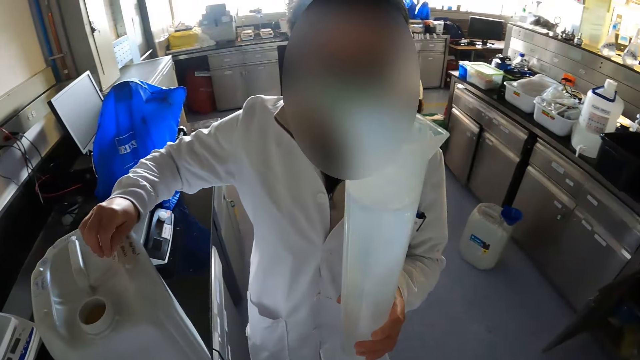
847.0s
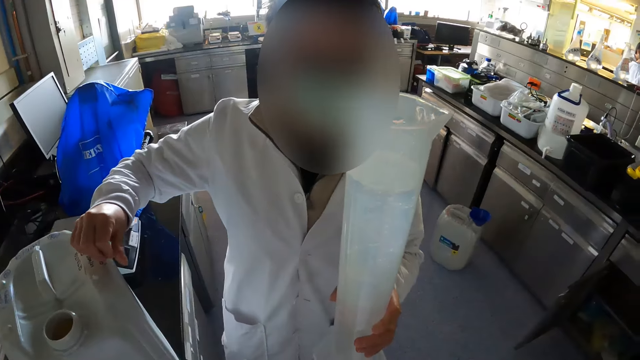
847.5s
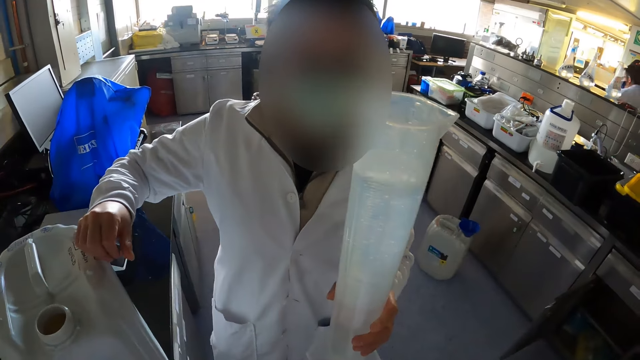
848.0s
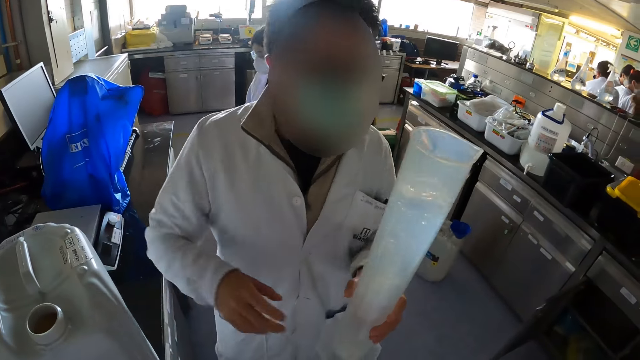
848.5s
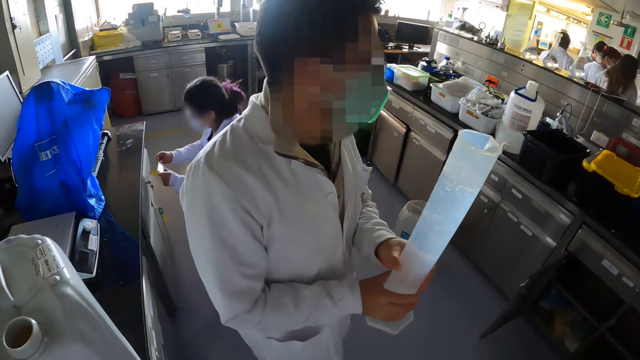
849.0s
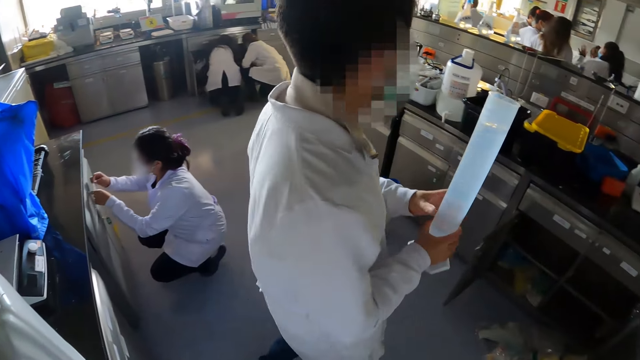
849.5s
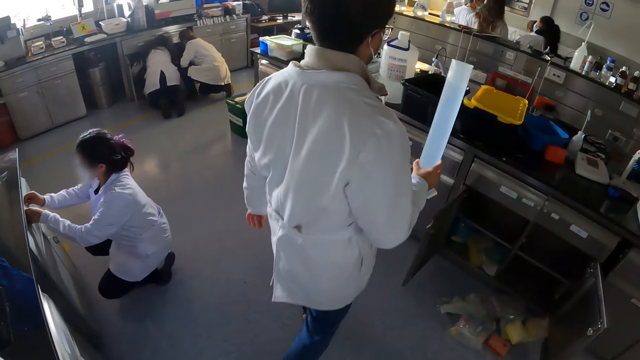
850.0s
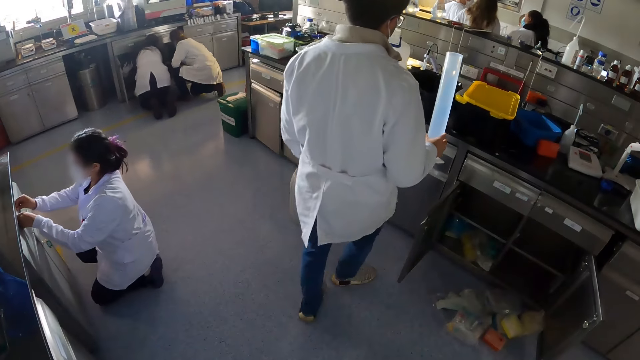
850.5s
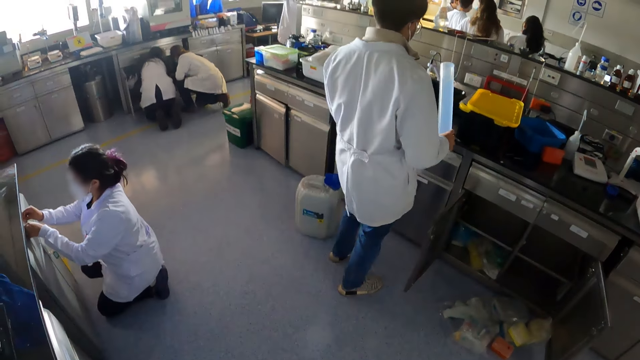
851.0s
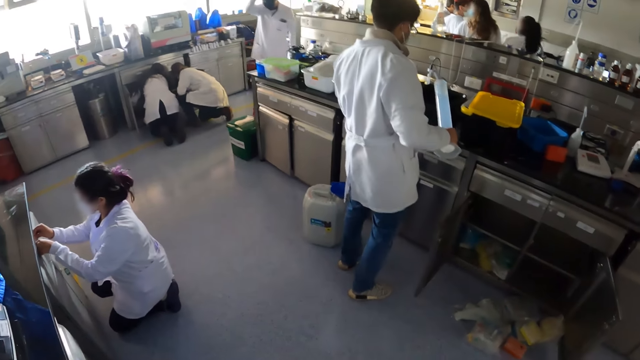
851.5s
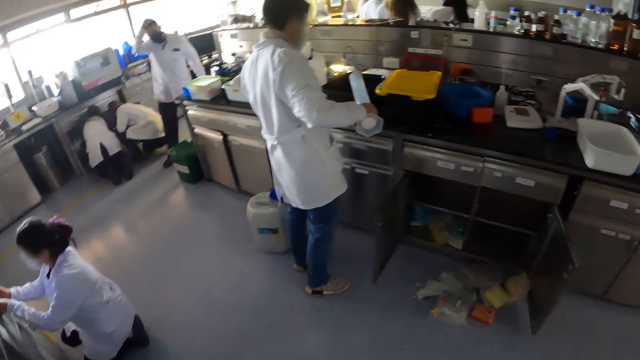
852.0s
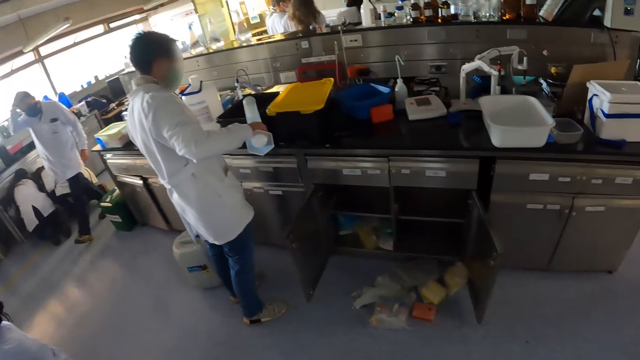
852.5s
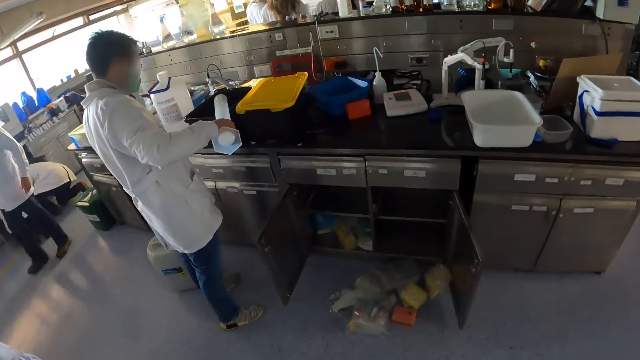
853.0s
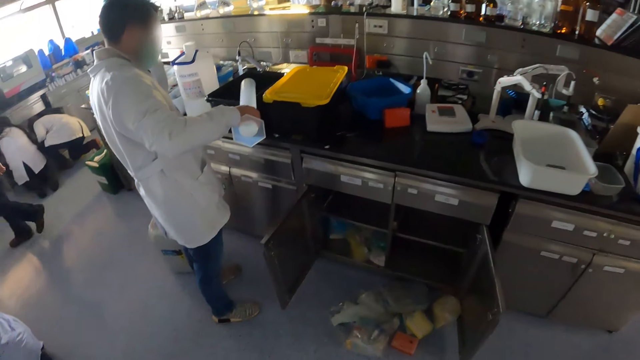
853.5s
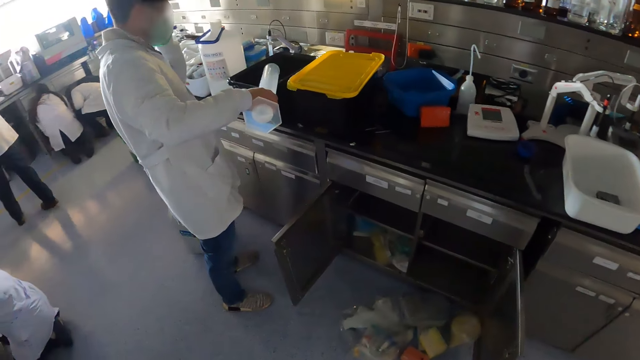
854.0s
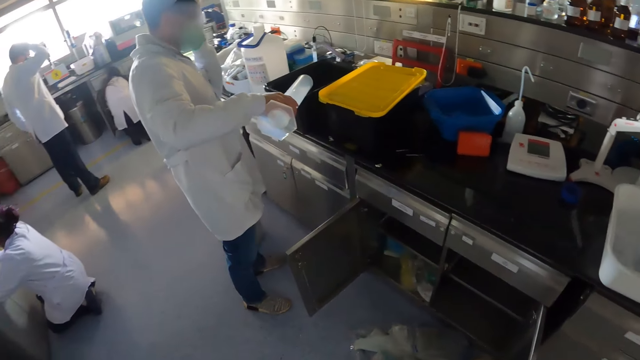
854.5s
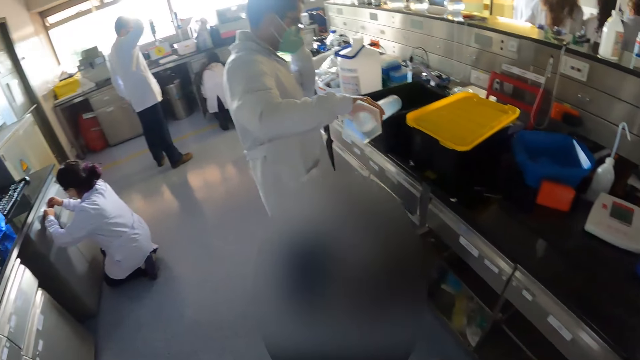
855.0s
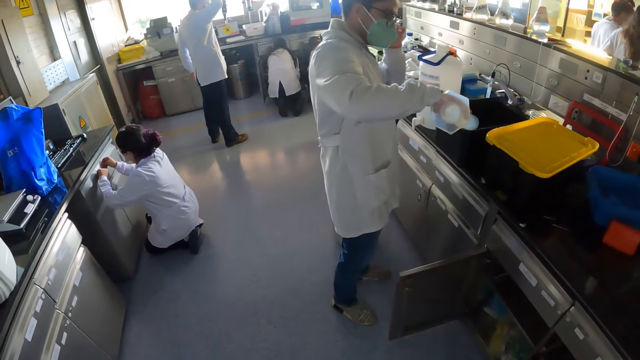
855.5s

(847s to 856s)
The man looks at the graduated cylinder or tube with the chemical in his left hand. The man lifts the tube. The man carries the graduated cylinder with both hands. A woman squats down. Another woman walks across. The man walks across. The man pours the chemical in the graduated cylinder into a container on a countertop. Another man walks across.

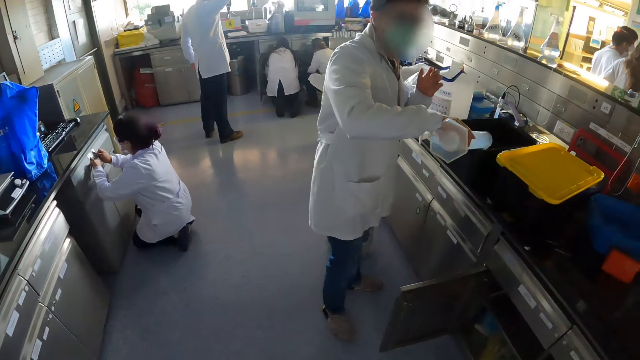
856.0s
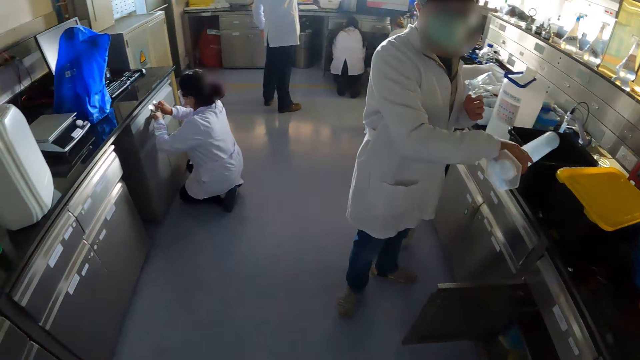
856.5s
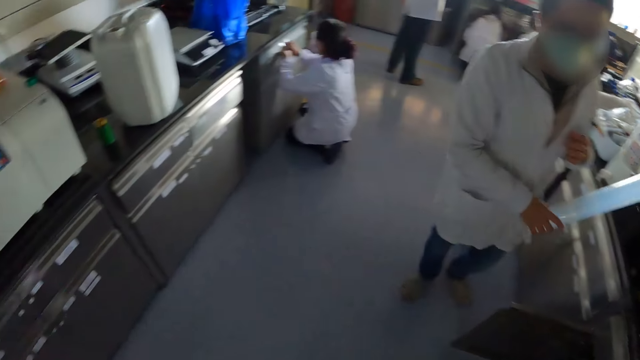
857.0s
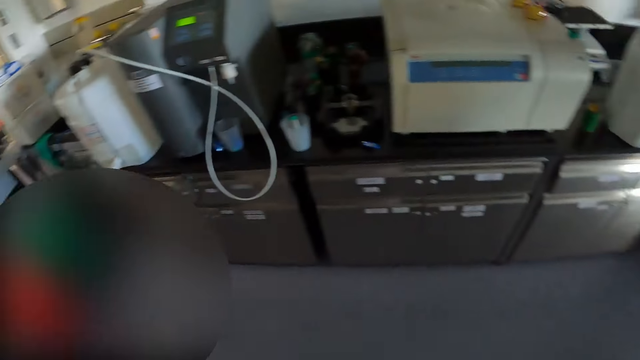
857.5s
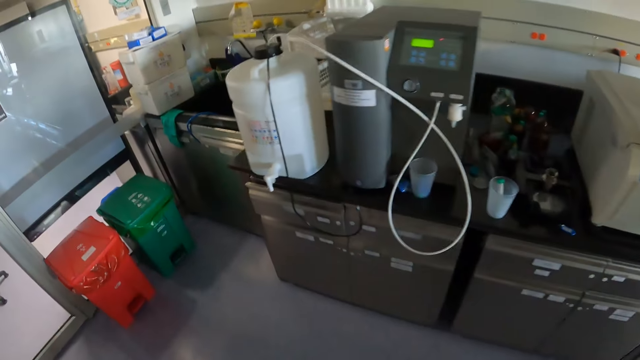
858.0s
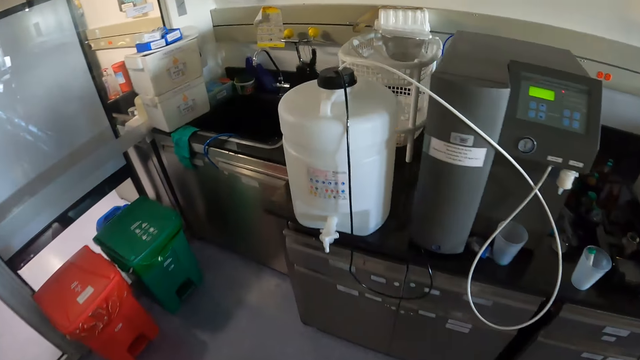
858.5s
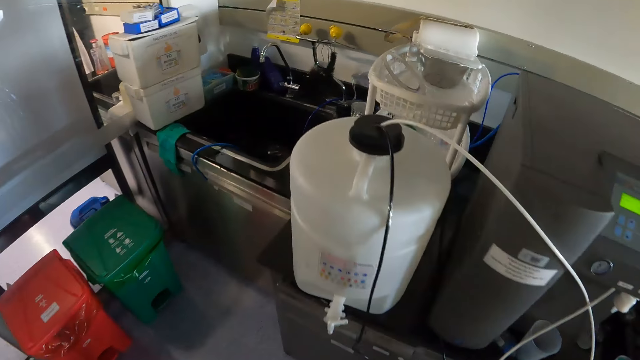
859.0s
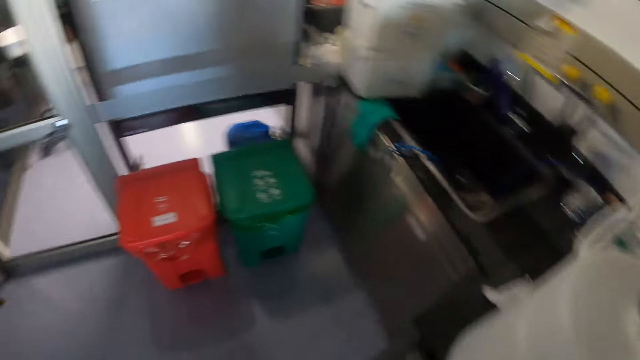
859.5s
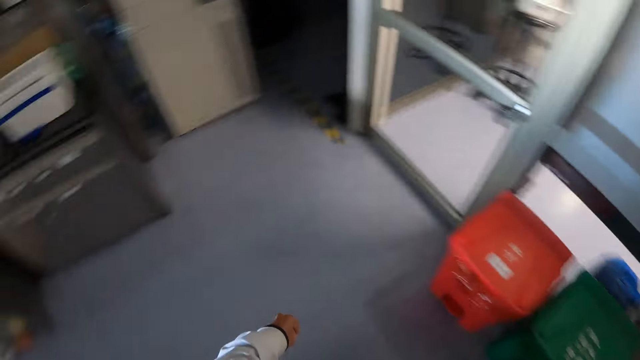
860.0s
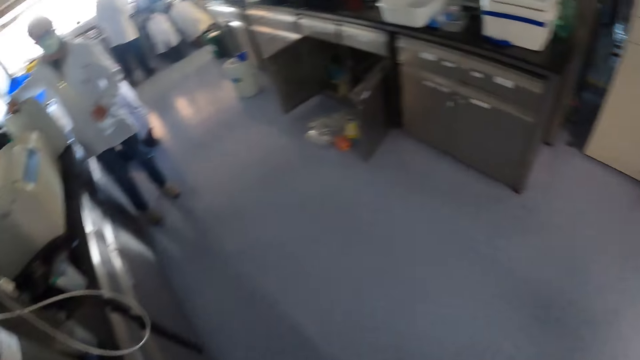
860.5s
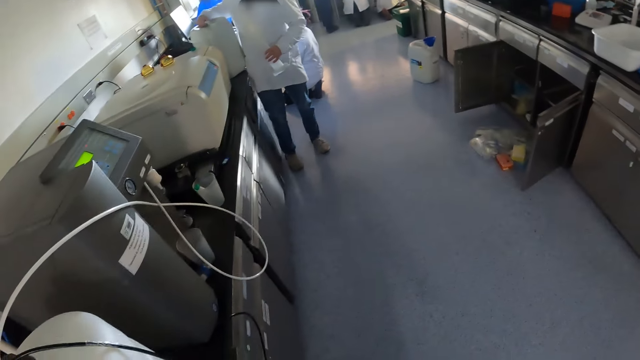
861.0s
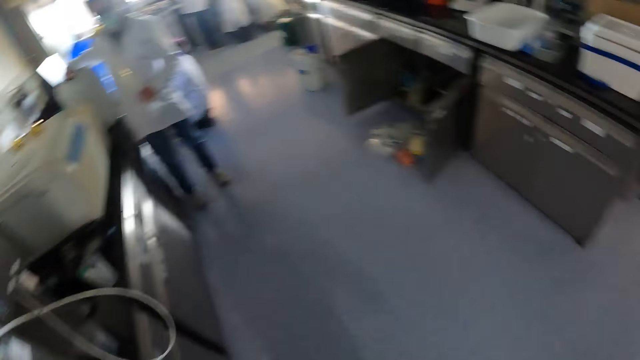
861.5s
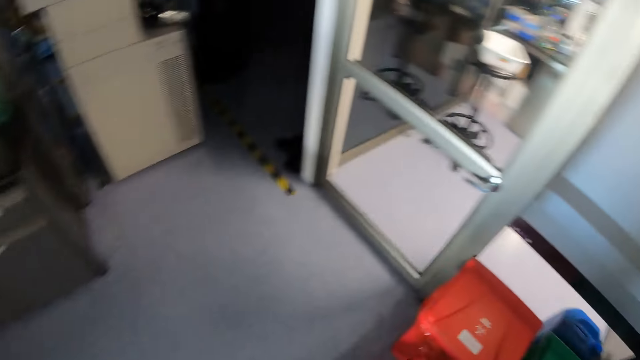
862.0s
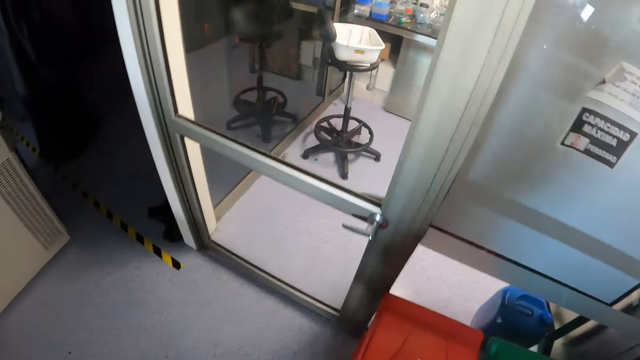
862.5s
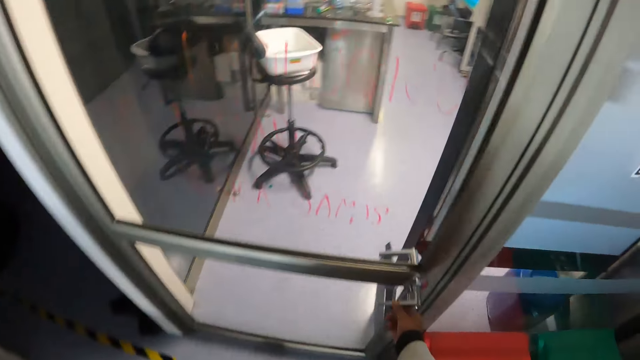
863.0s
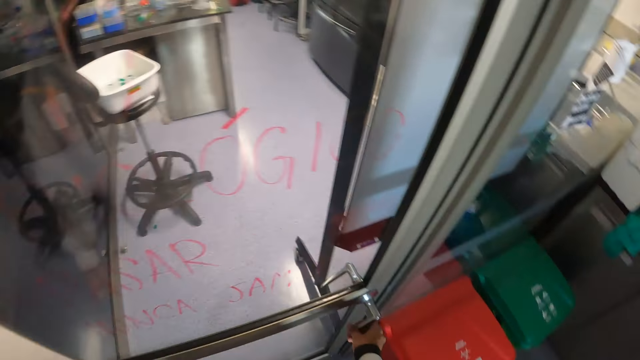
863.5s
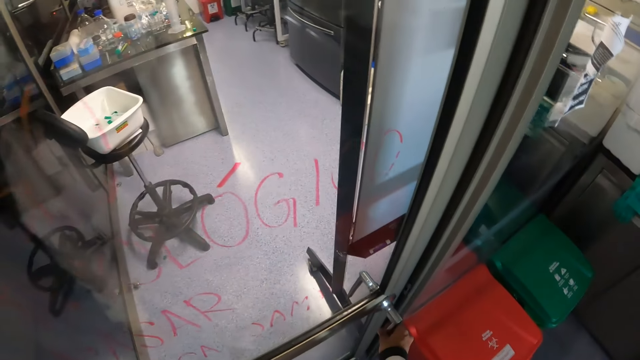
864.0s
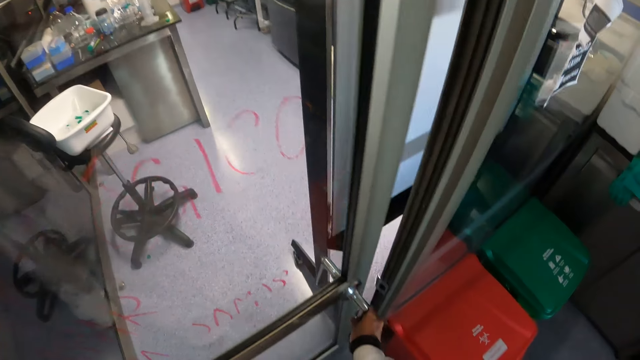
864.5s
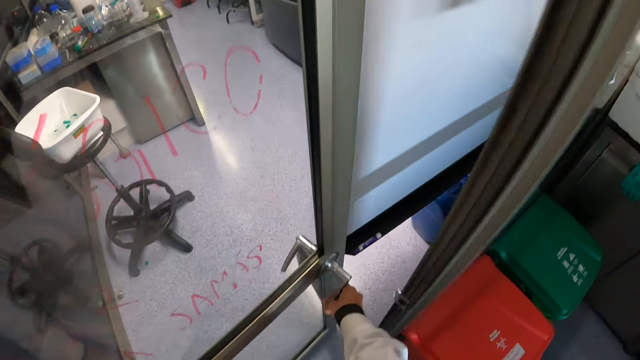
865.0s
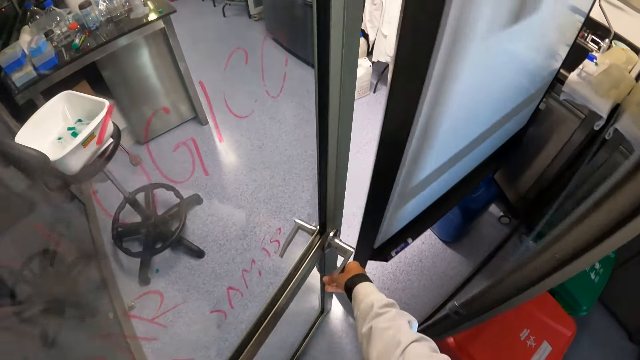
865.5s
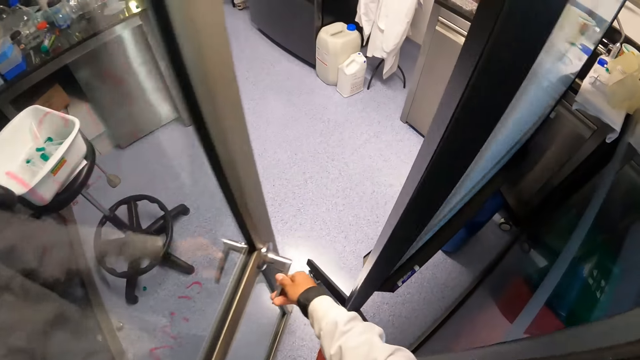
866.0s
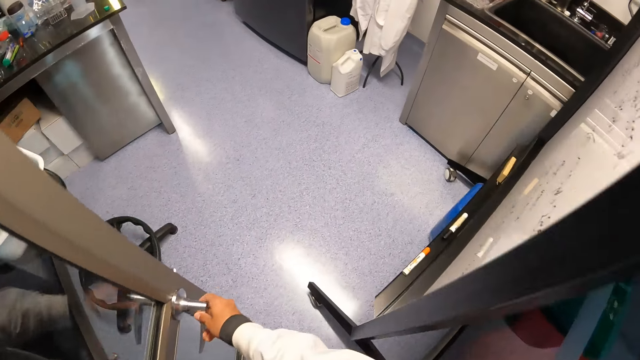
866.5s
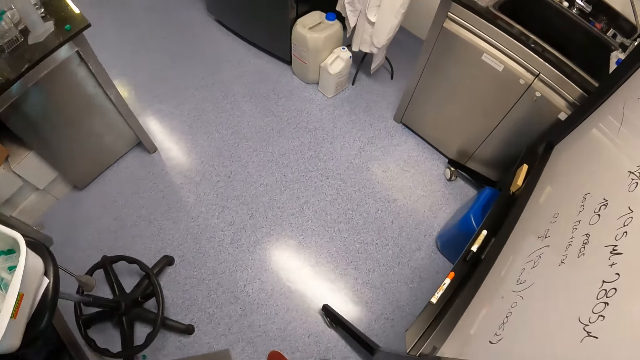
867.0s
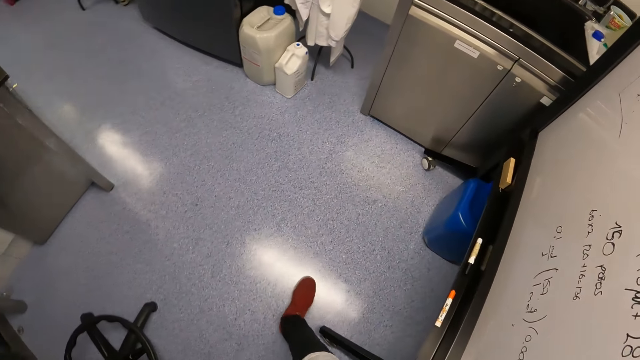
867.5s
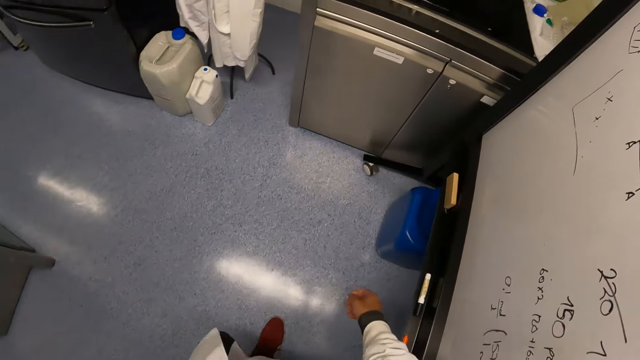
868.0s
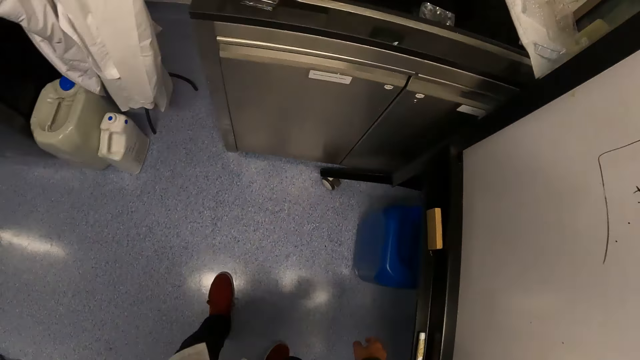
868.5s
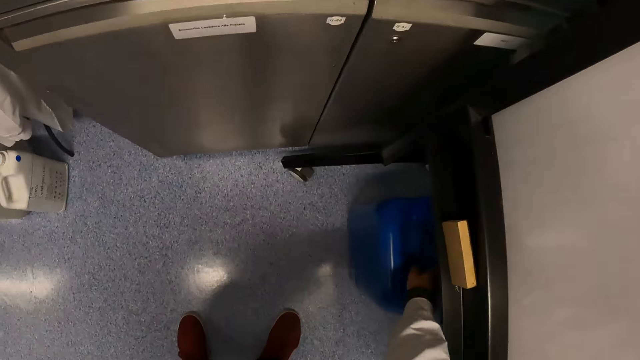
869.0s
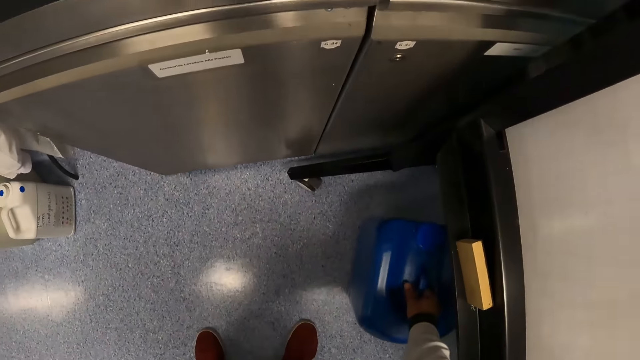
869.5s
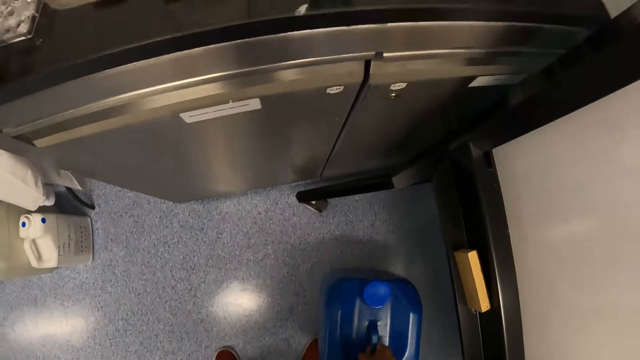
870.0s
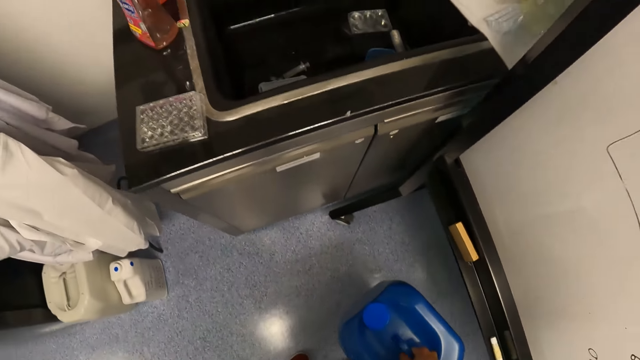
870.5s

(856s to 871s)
The man drains liquid from the tube. The camera wearer looks around. The man carries the gallon of chemical from the countertop with his right hand. The camera wearer opens a door with his right hand. He bends. He carries a gallon of chemical from the floor with his right hand.
